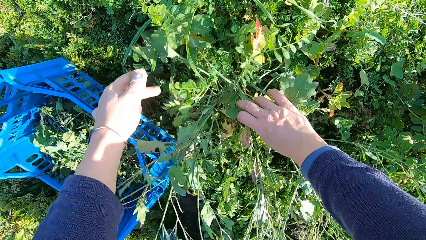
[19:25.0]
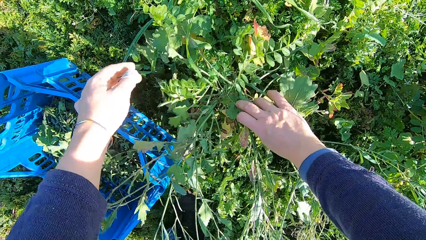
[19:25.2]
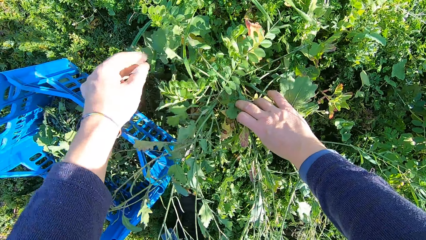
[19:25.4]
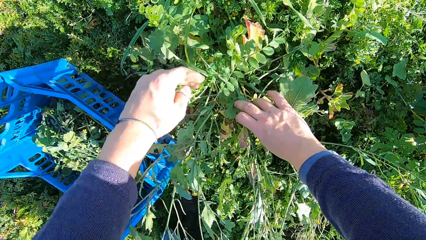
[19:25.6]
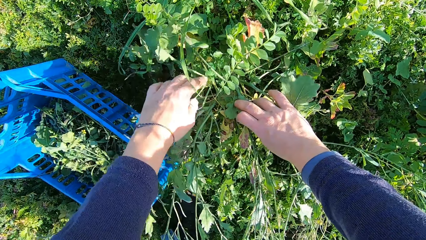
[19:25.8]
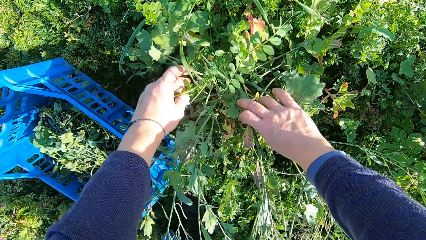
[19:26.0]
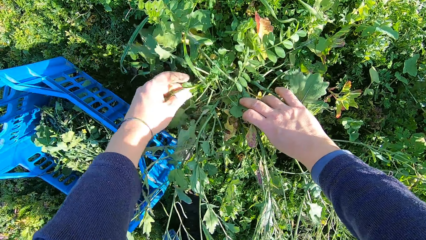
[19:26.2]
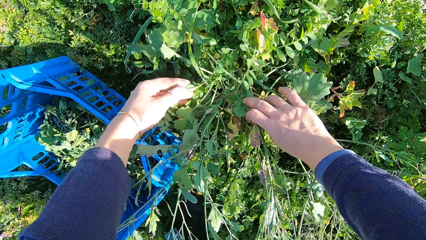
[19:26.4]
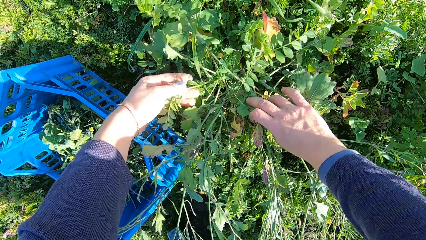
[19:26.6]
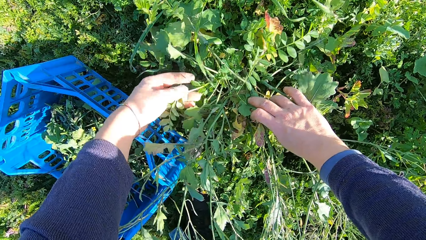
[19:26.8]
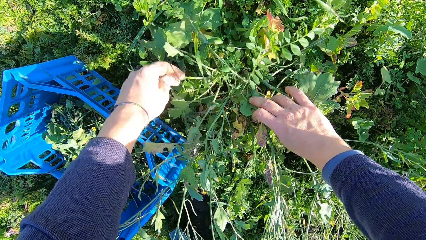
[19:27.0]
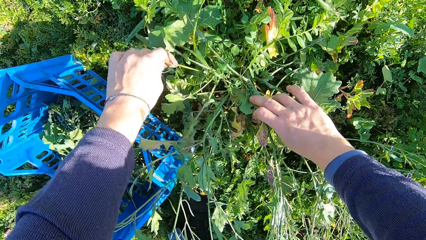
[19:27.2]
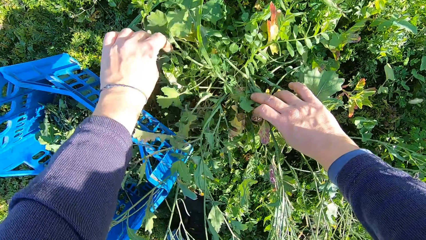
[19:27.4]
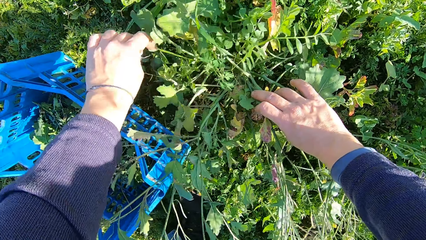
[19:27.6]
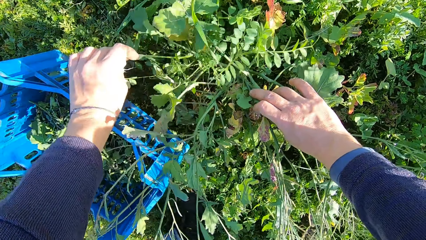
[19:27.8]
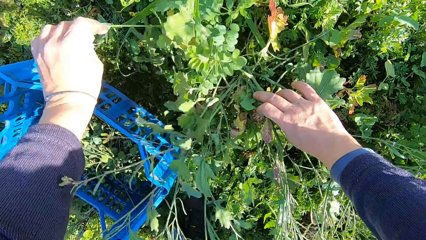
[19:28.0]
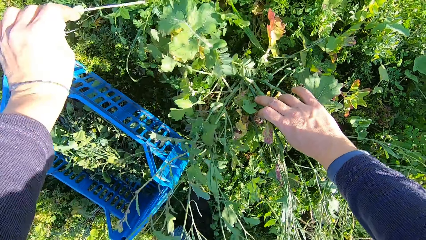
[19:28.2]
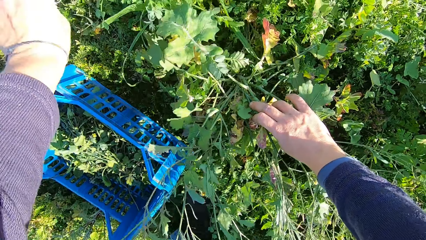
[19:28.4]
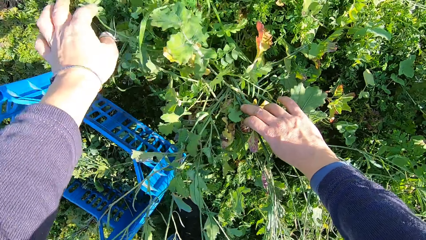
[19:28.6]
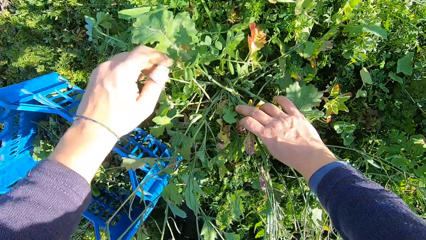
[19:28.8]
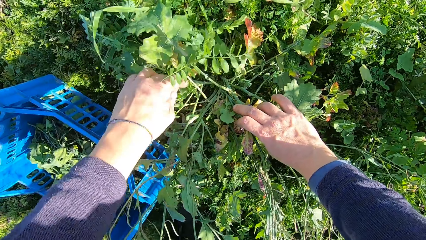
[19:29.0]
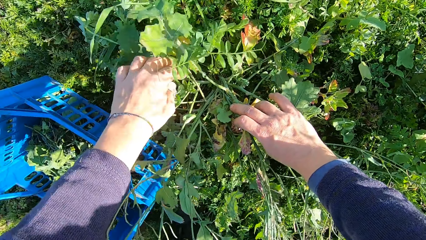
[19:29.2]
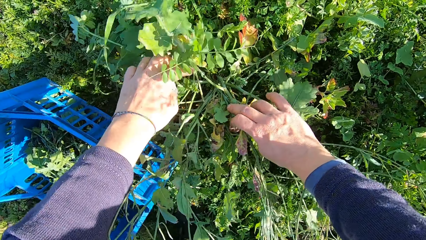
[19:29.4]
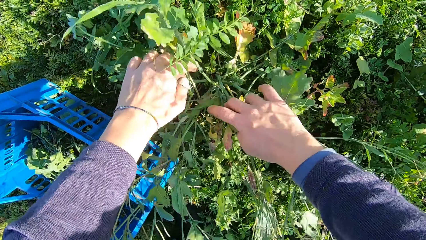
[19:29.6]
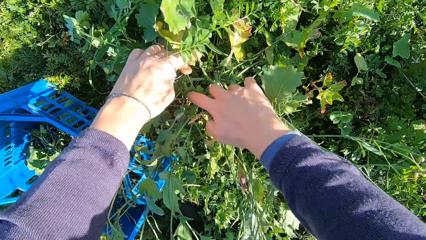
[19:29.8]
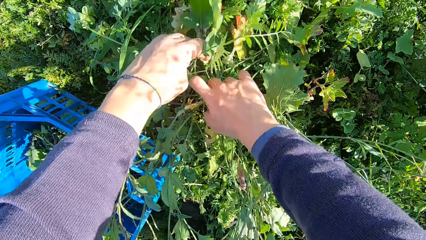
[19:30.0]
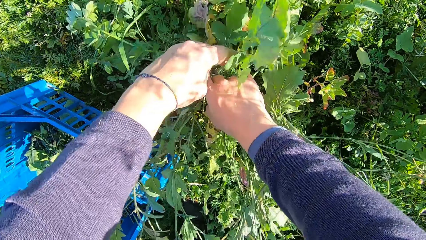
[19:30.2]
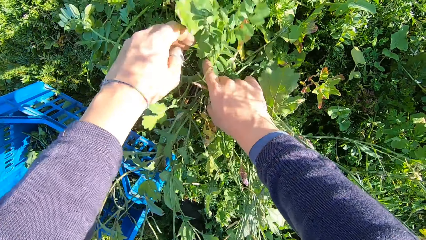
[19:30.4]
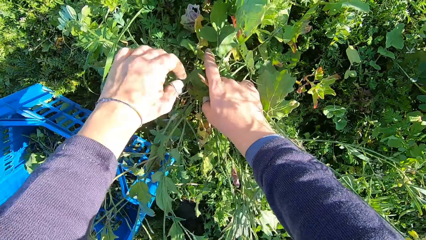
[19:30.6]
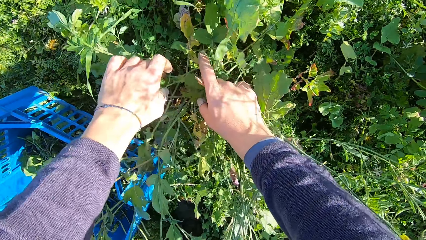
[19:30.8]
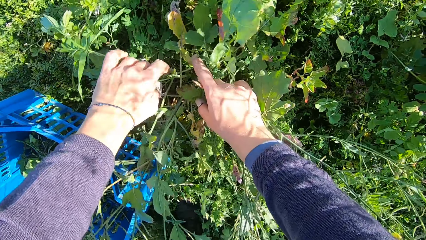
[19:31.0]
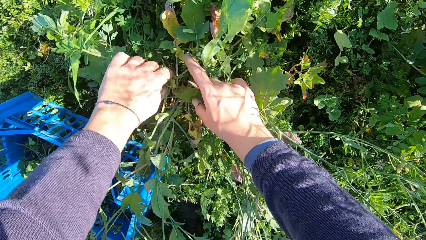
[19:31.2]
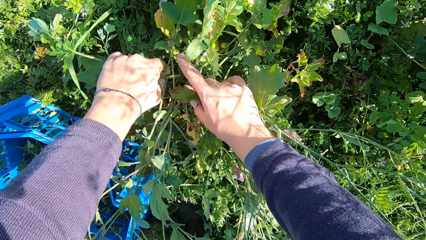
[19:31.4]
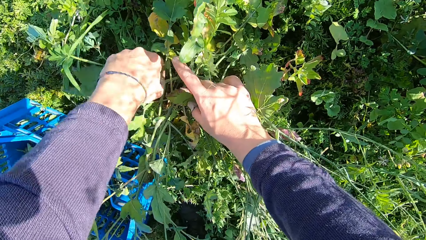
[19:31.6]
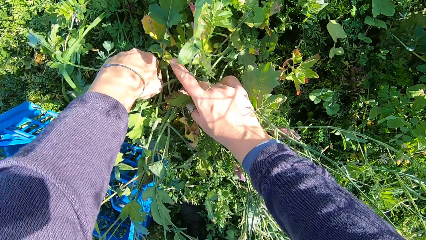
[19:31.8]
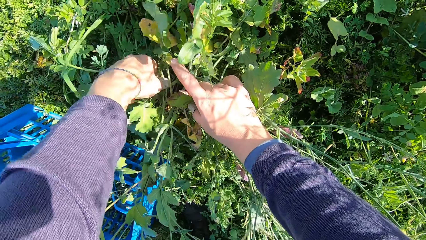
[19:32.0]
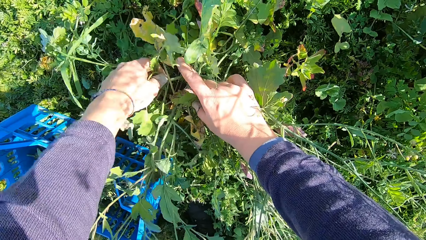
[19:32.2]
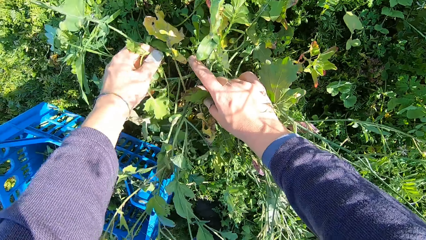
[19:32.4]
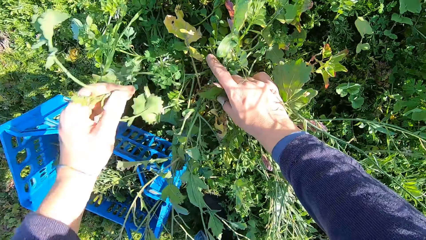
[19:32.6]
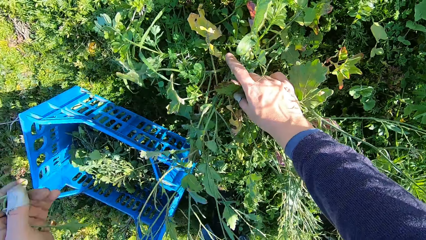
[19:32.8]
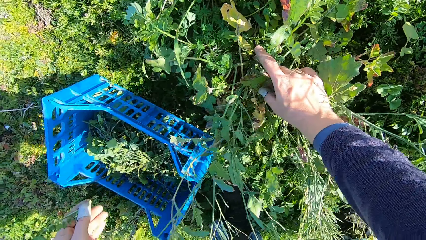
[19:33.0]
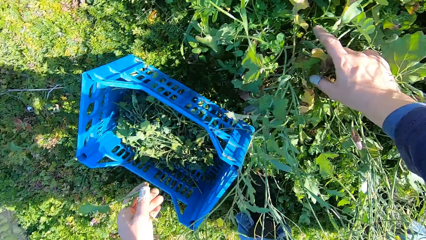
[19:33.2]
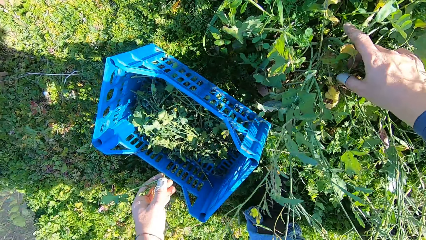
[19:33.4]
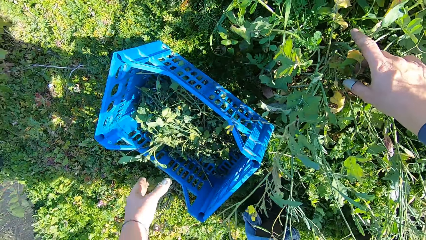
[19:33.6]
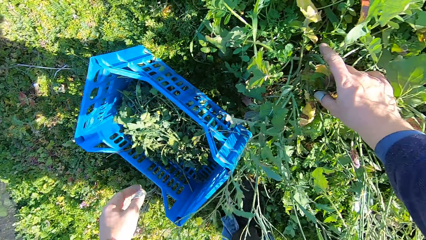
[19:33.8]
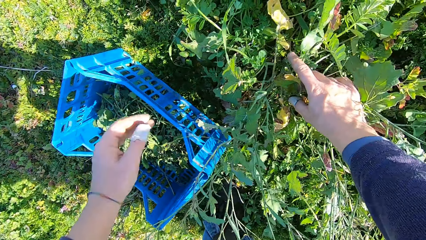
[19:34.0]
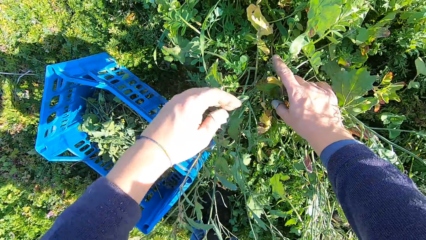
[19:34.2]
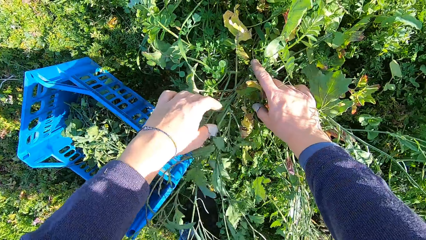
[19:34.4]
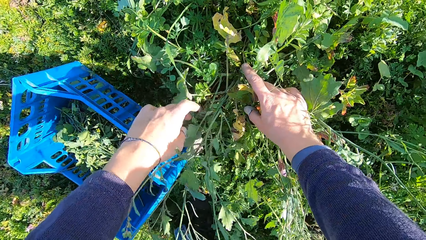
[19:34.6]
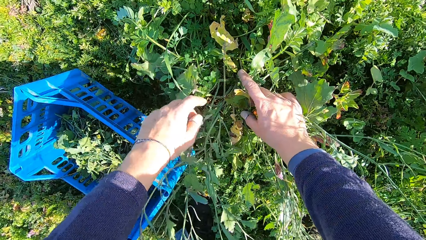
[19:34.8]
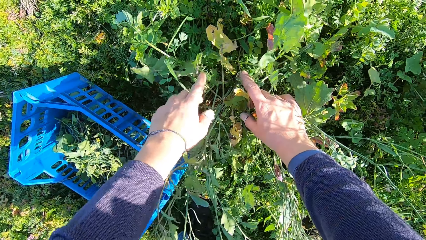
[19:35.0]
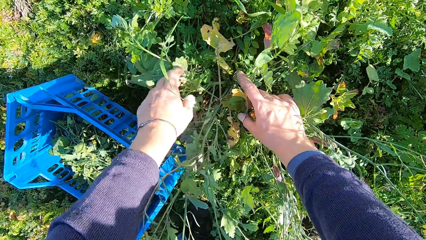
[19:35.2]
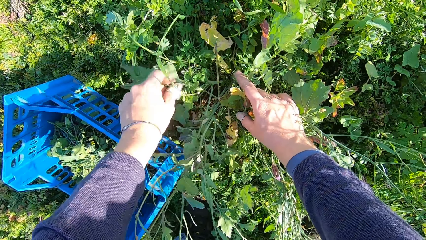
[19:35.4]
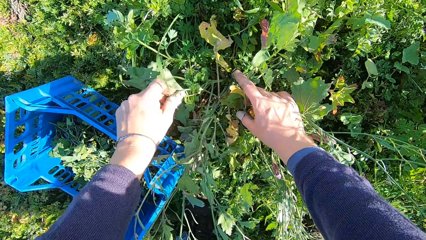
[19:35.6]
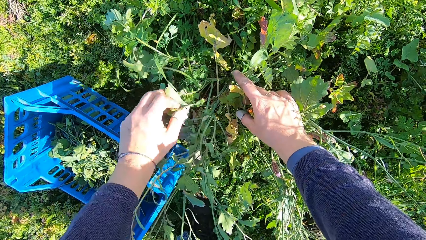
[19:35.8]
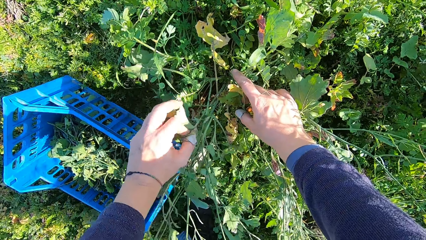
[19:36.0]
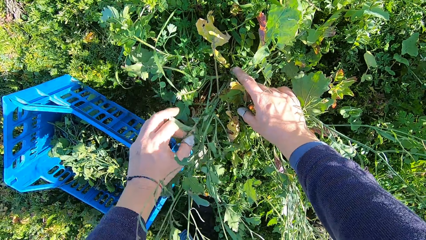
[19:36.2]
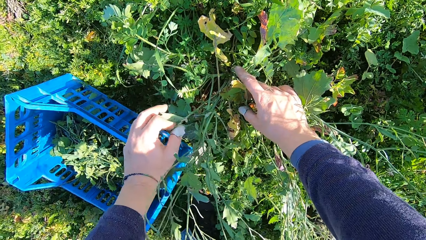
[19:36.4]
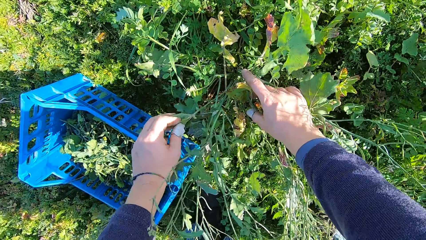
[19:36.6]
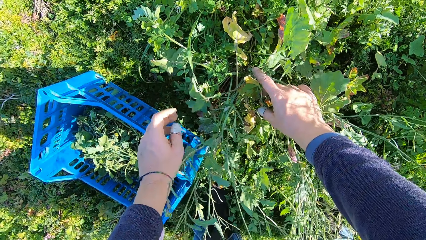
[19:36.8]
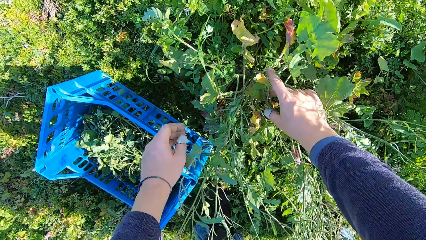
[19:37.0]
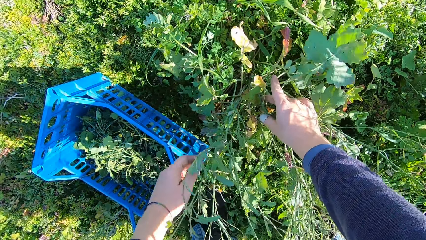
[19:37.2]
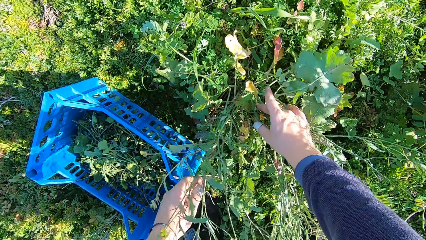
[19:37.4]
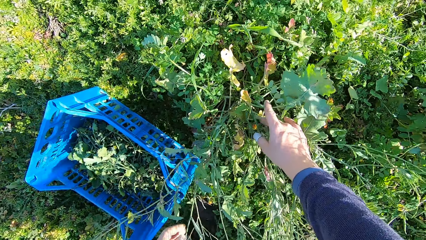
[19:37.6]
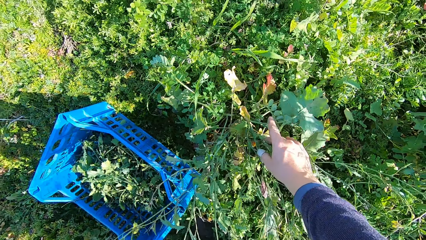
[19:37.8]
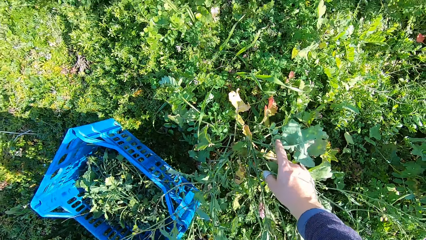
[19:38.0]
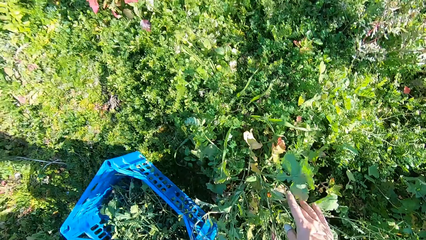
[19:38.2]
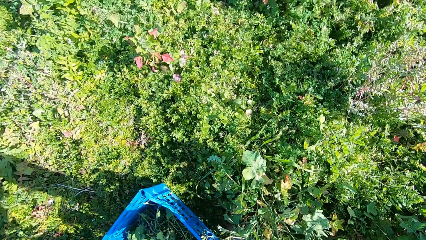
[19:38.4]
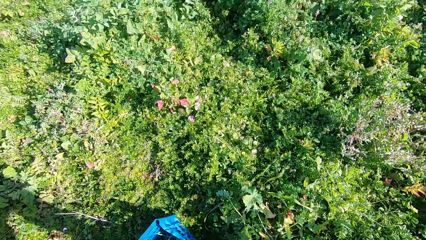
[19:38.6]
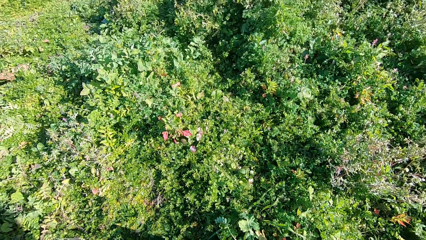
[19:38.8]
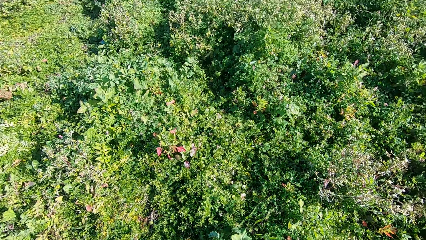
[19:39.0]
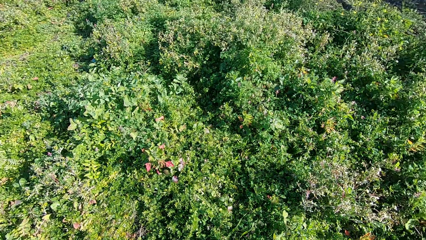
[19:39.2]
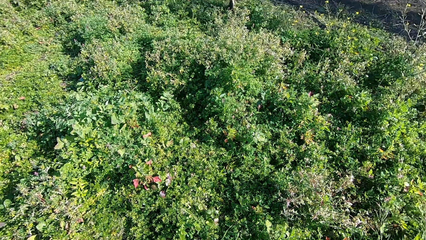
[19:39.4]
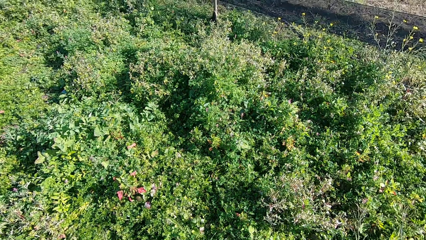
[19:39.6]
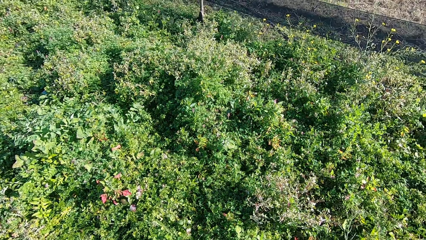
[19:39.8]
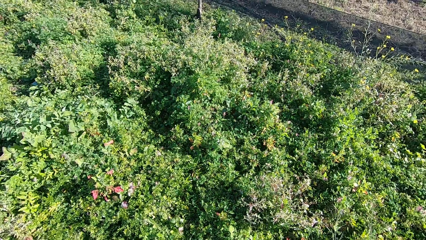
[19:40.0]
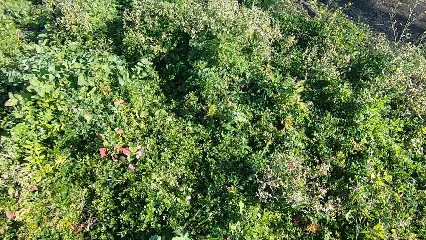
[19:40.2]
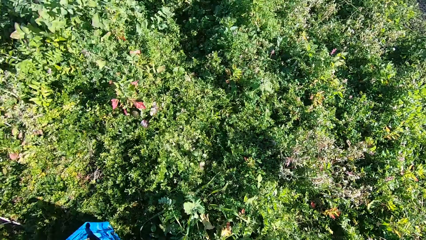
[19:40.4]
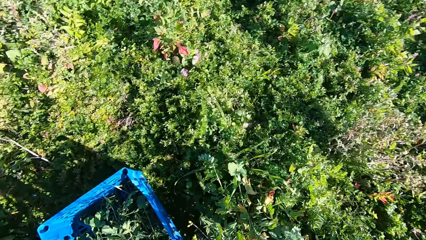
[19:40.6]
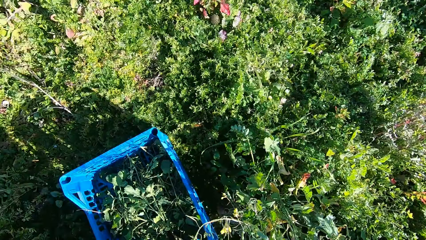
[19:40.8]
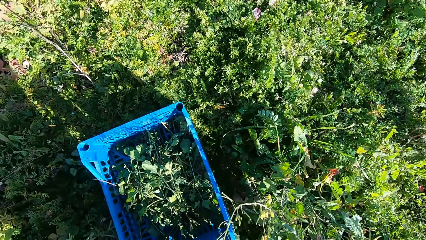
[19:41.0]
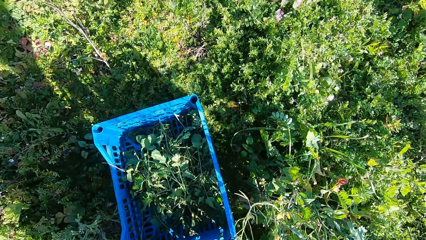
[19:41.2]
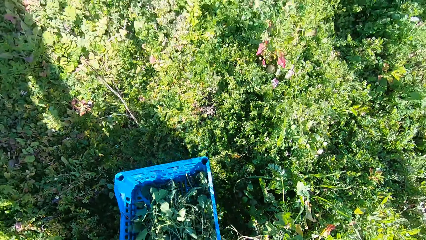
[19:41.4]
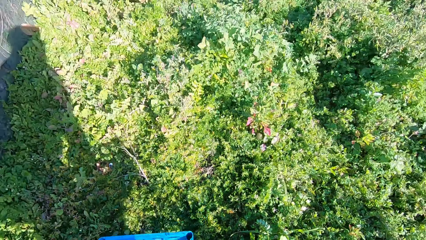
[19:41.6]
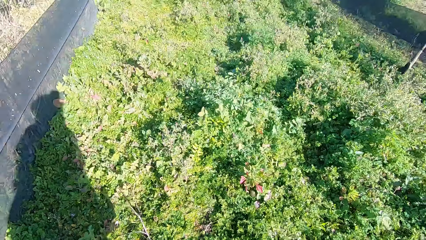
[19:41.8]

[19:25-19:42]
The camera wearer pulls a plant. He cuts a stem from the plant with his hand. He drops the stem in the basket. He carries the basket from the ground.
